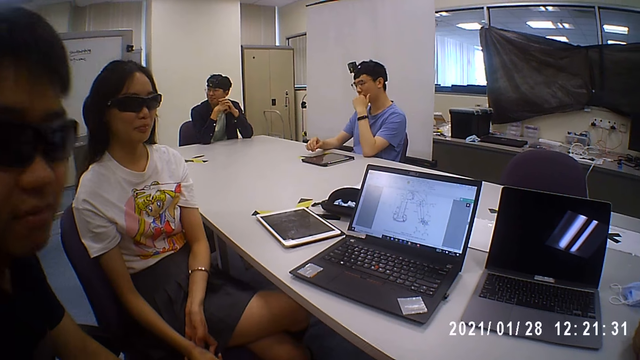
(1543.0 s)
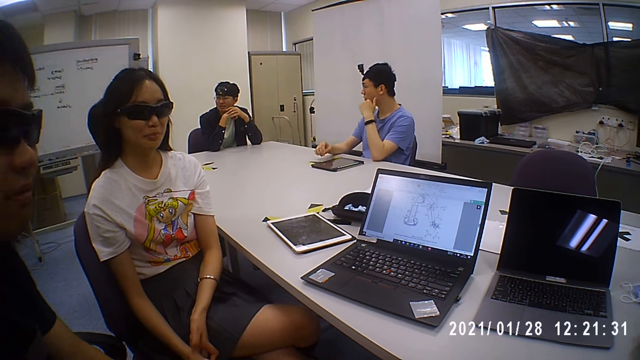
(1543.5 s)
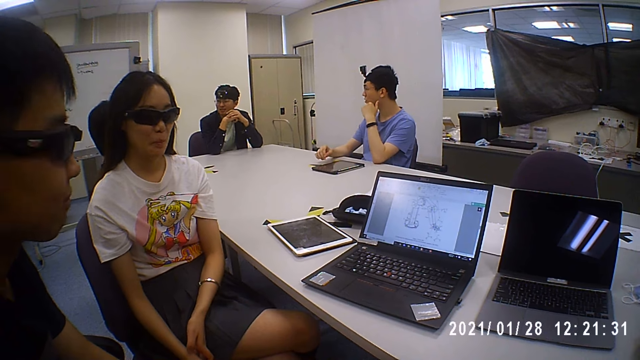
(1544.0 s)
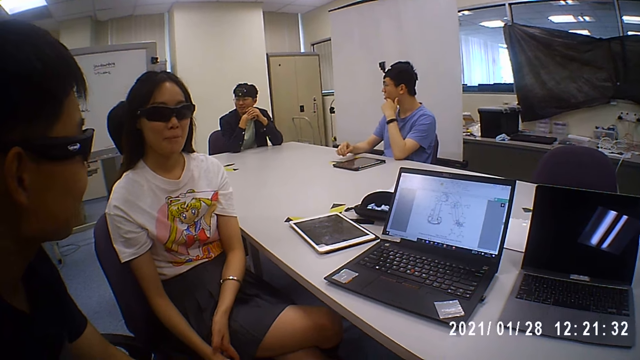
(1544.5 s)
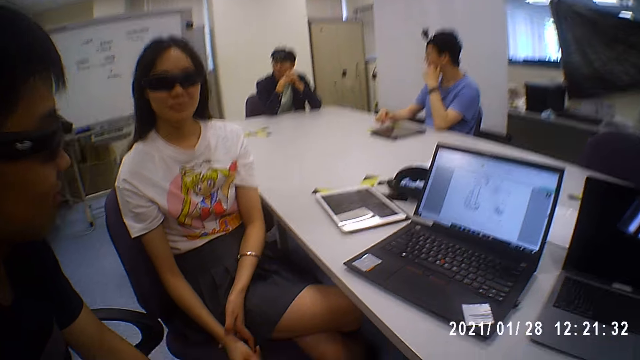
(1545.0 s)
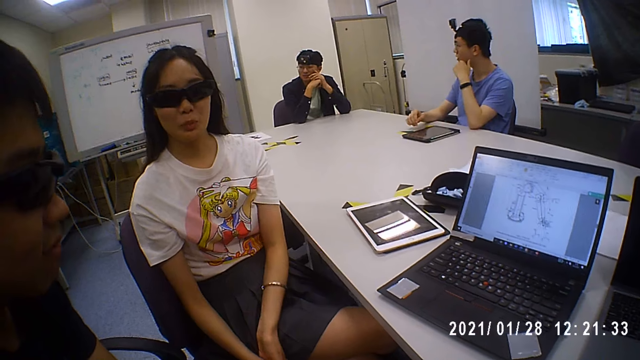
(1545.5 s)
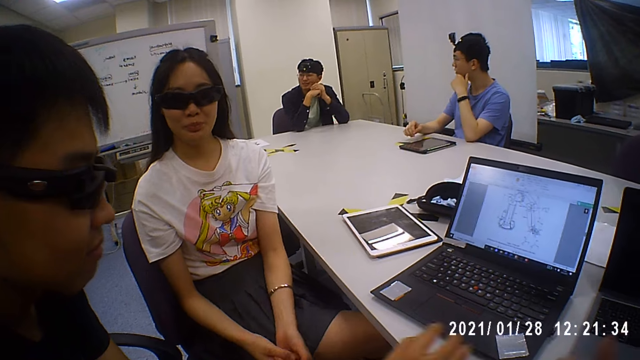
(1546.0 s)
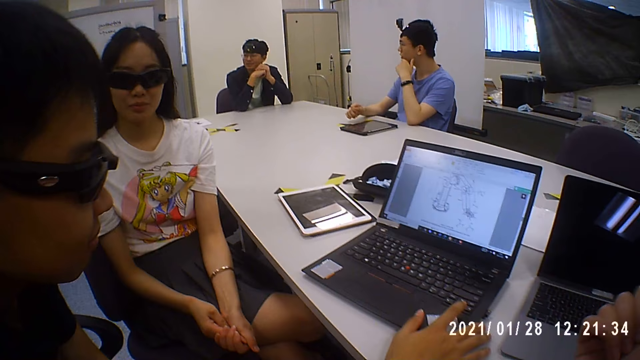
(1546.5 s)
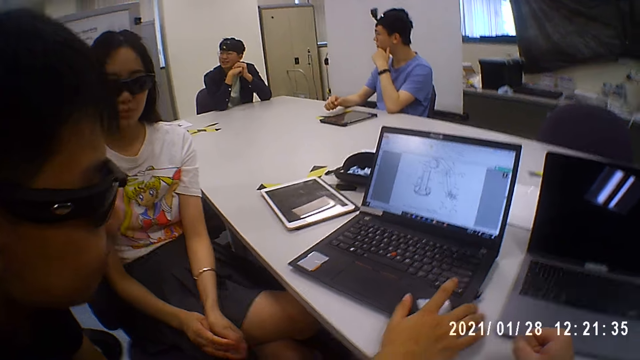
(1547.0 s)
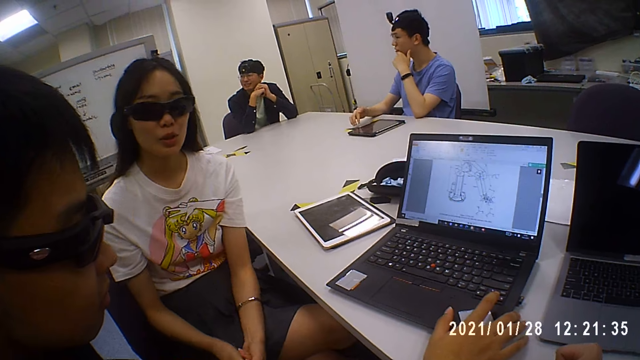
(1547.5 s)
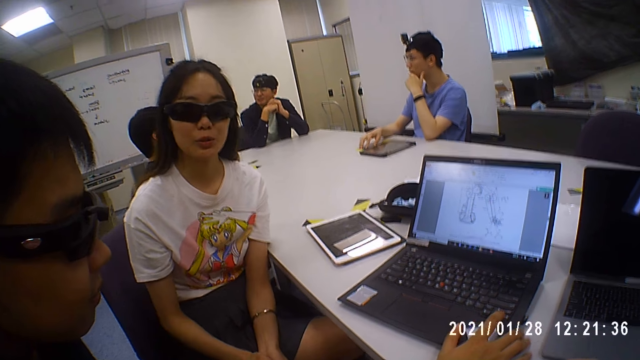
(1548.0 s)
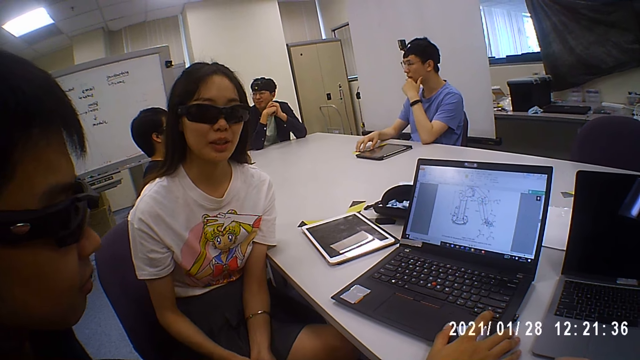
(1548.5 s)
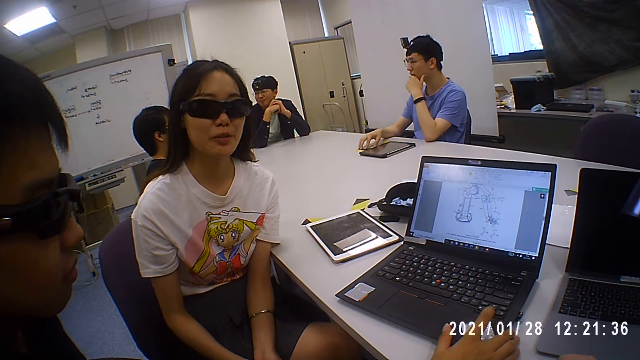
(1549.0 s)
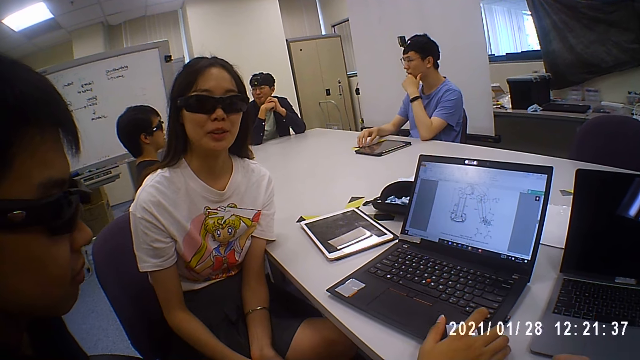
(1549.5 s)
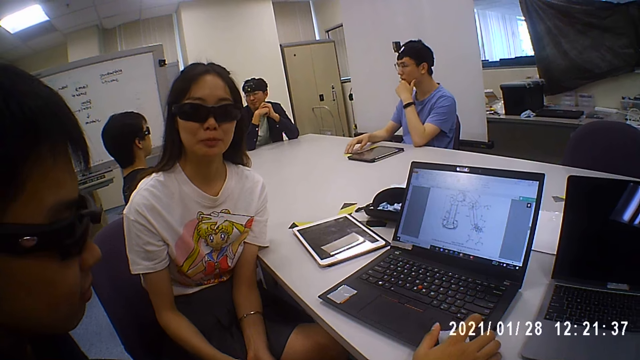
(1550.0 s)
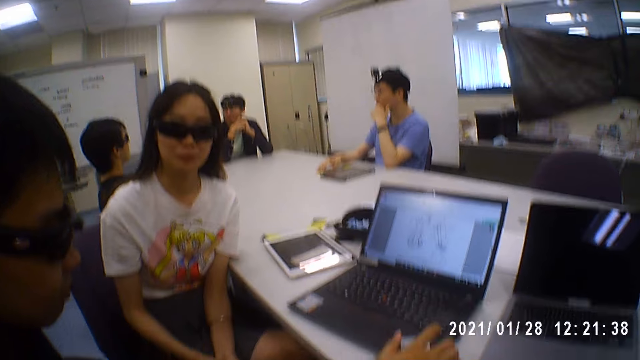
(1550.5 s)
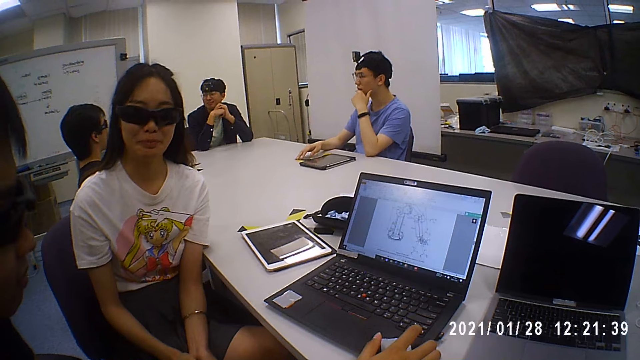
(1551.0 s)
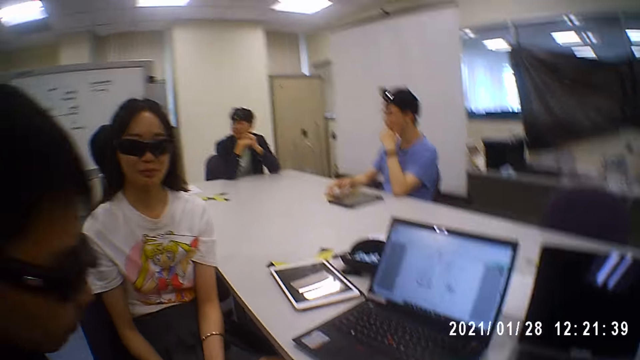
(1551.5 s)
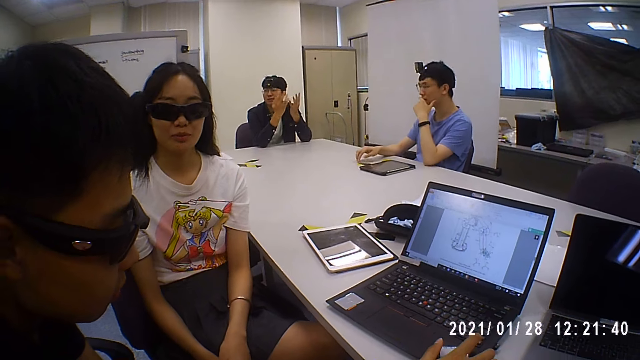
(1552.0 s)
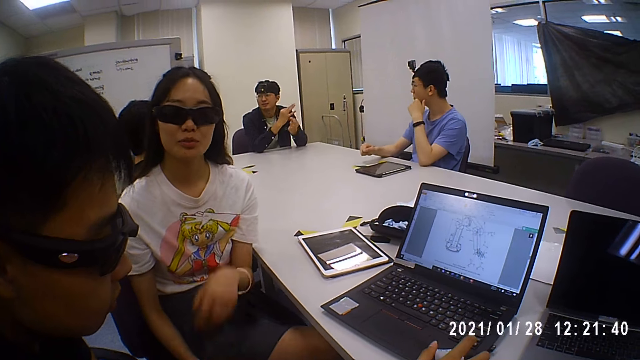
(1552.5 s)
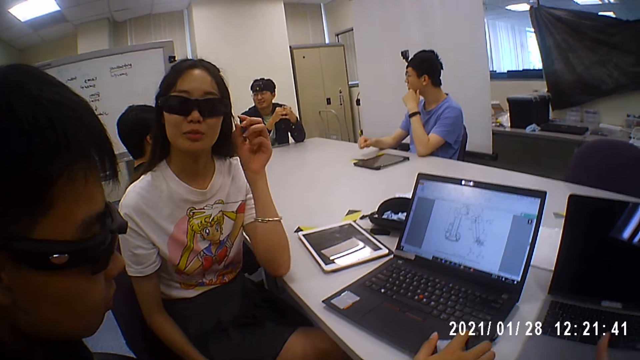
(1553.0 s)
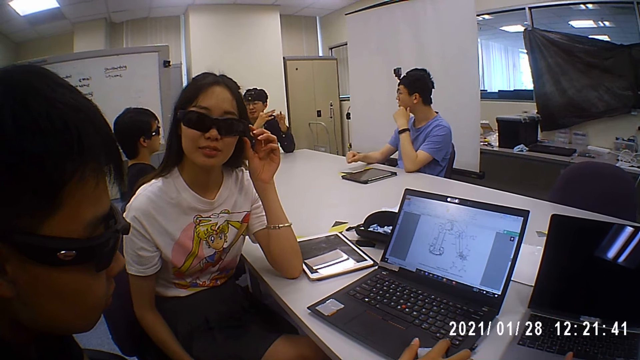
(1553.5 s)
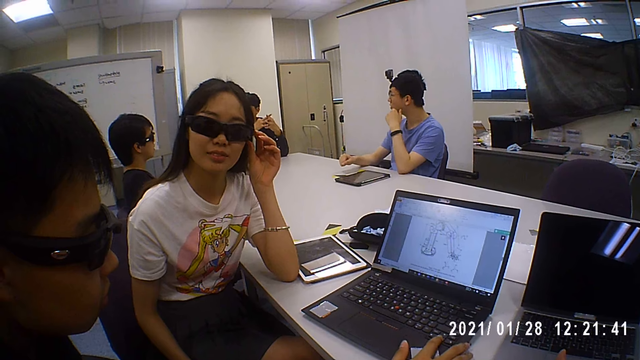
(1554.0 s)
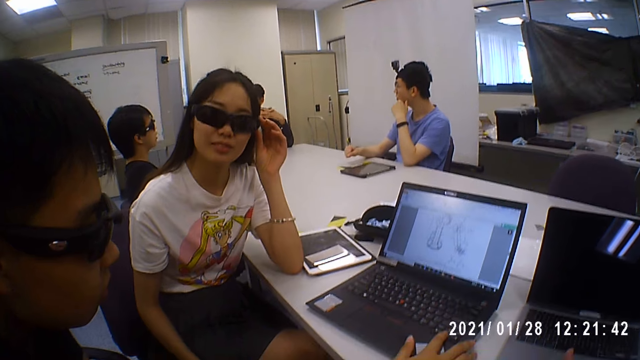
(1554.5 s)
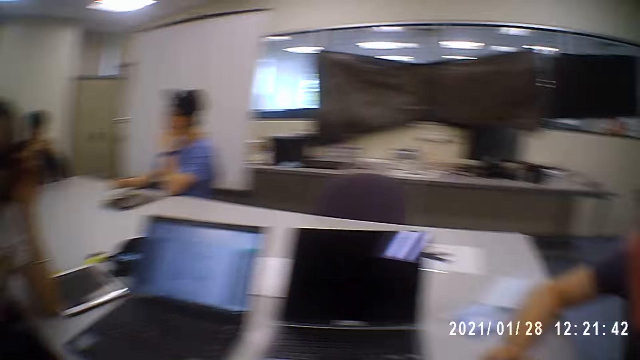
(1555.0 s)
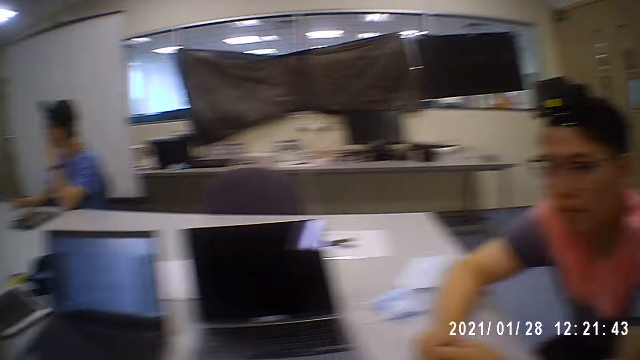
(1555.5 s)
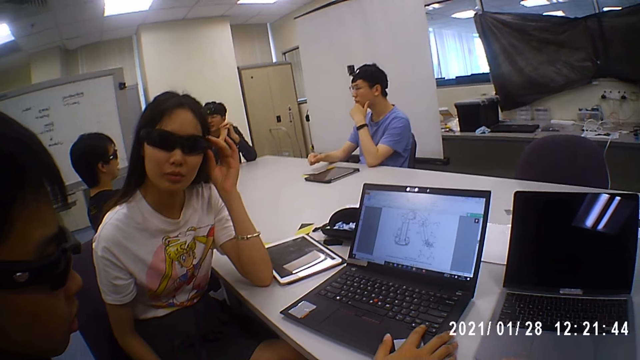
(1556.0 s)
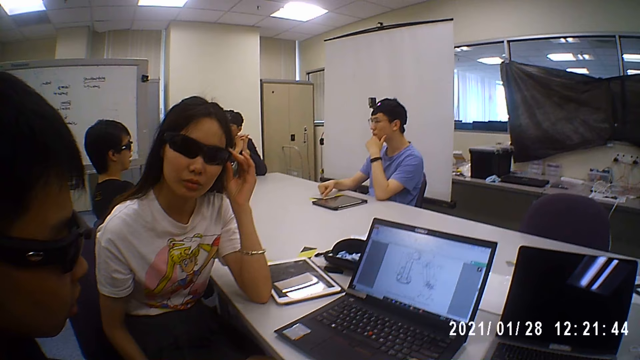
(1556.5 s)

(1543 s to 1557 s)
The camera wearer interacts with a woman. A man holds a laptop with his right hand. A person operates the laptop. The woman answers the camera wearer. The man moves the laptop on the table with his right hand. The camera wearer converses with the woman and another person. The woman adjusts the pair of glasses on her face with her left hand.

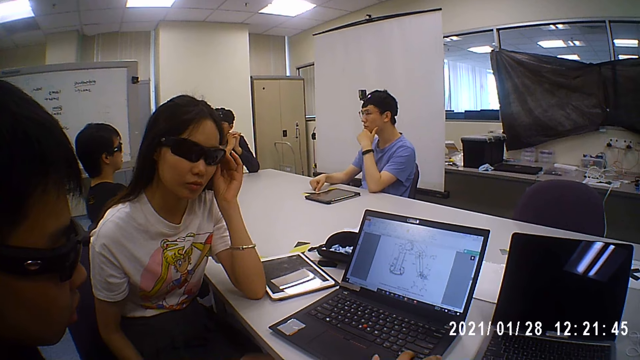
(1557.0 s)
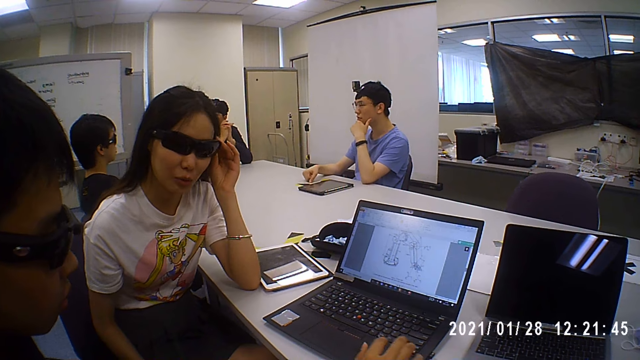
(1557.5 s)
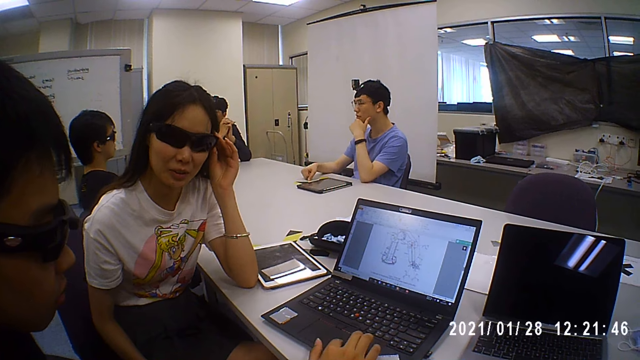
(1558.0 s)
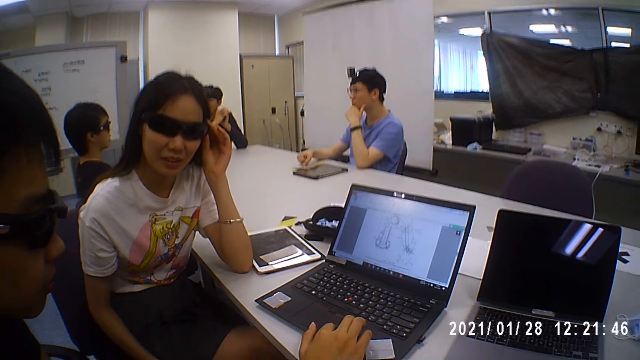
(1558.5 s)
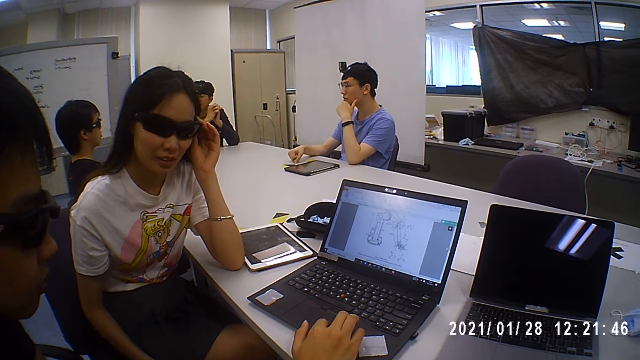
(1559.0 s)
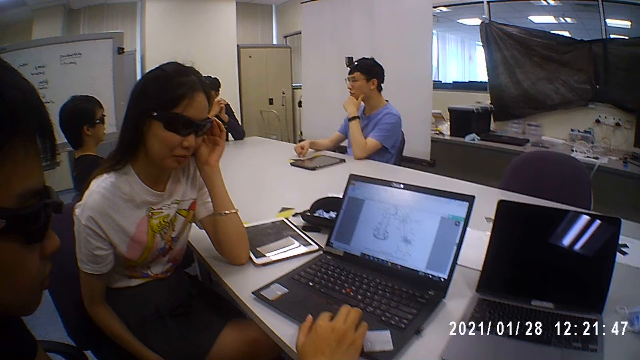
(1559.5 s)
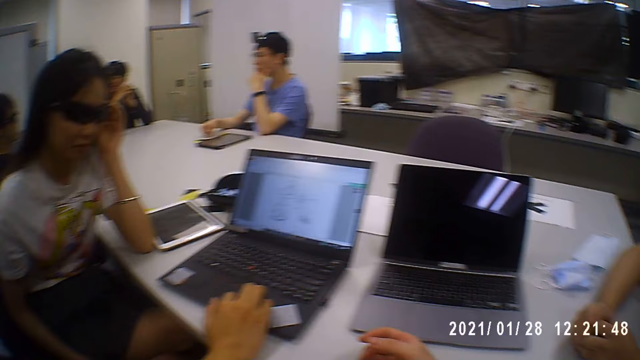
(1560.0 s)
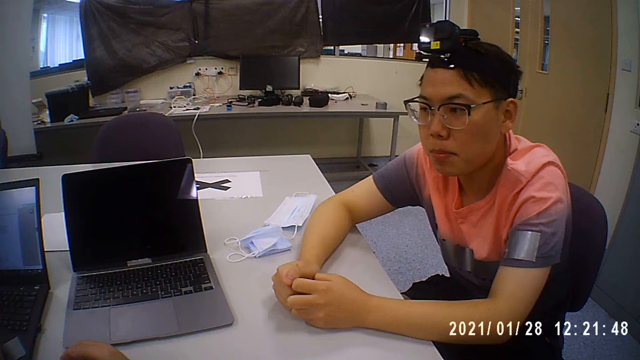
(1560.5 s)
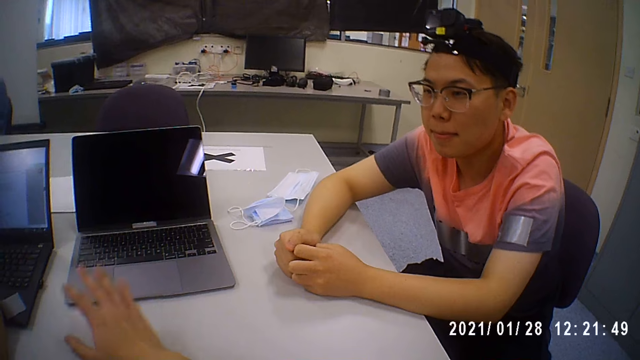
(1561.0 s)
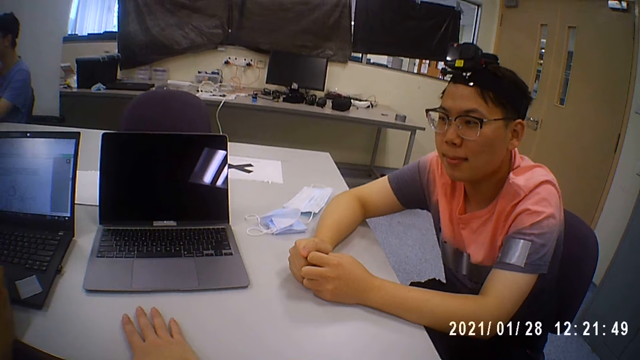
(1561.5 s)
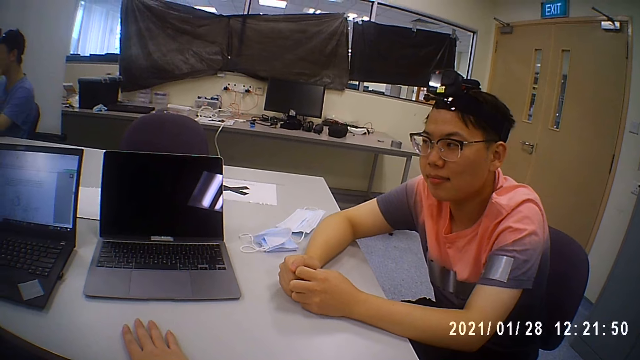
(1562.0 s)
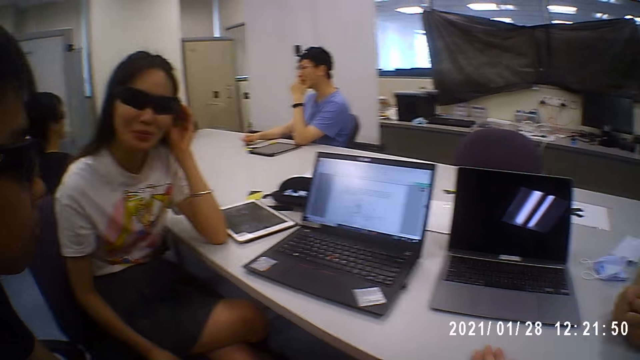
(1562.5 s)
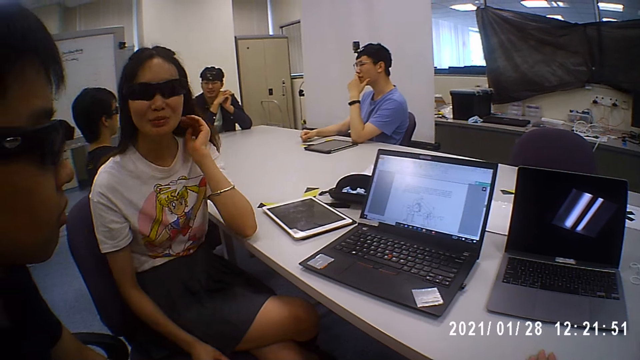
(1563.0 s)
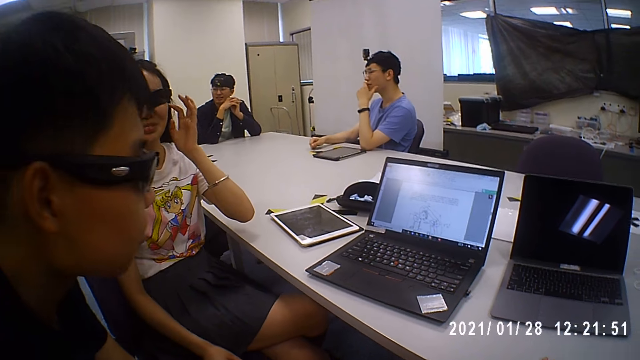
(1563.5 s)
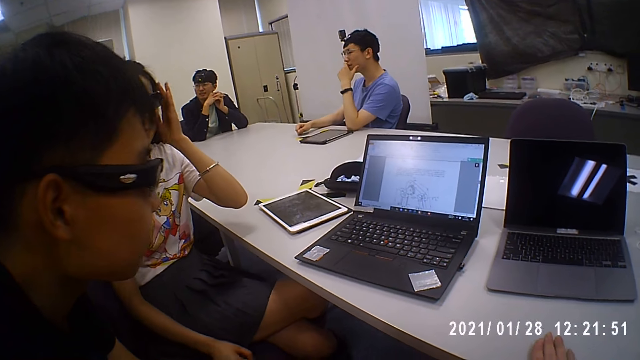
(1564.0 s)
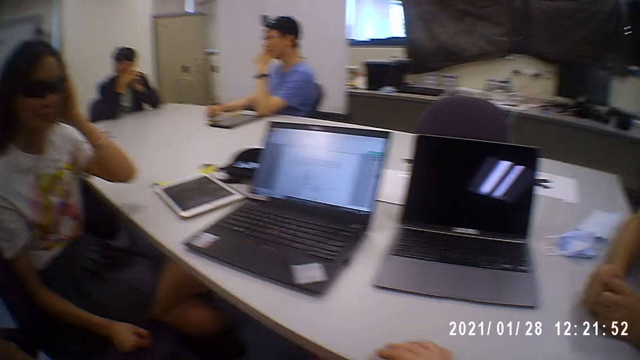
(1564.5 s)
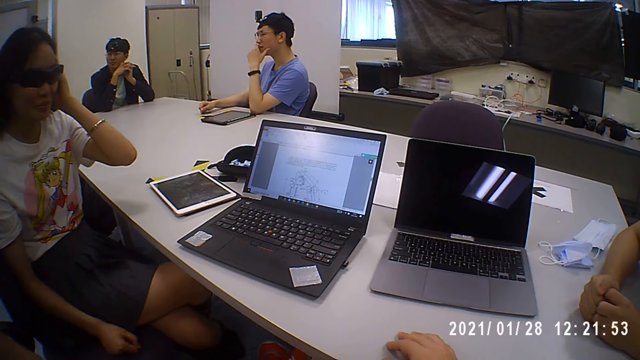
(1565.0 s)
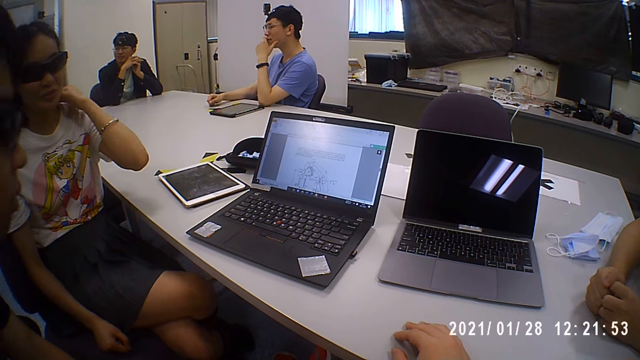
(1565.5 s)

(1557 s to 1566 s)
A man operates the laptop with his right hand. The camera wearer looks at a person. He hits the table with his right hand. He turns to another person. A woman touches her hair with her left hand.
